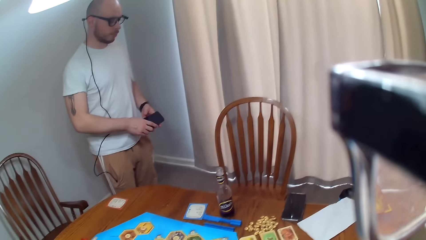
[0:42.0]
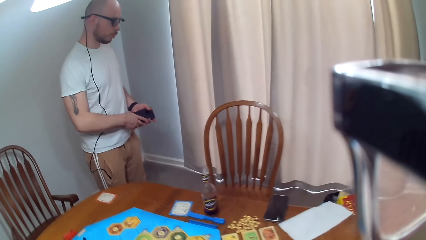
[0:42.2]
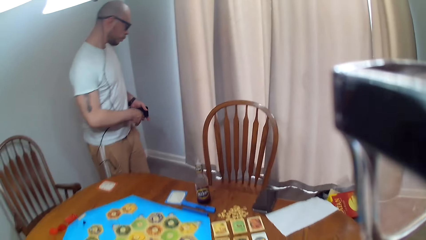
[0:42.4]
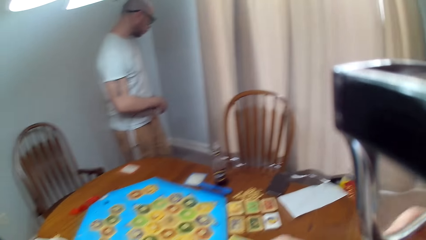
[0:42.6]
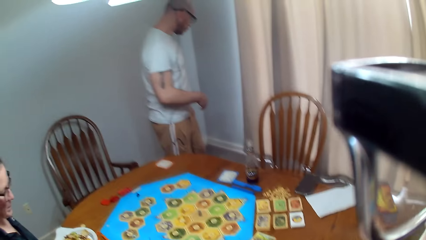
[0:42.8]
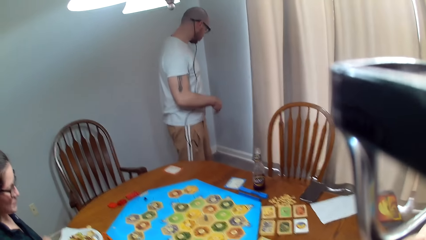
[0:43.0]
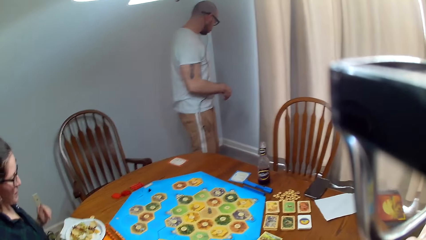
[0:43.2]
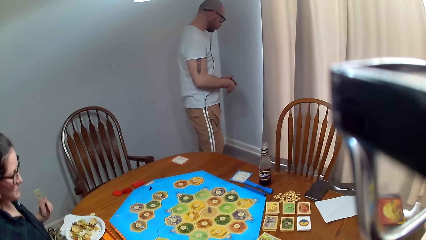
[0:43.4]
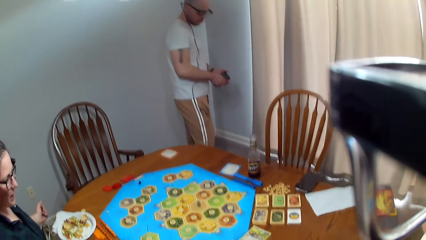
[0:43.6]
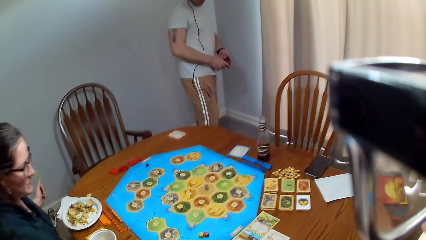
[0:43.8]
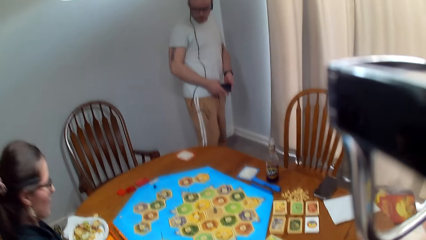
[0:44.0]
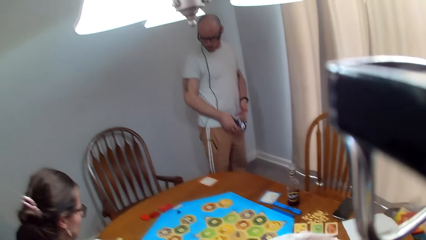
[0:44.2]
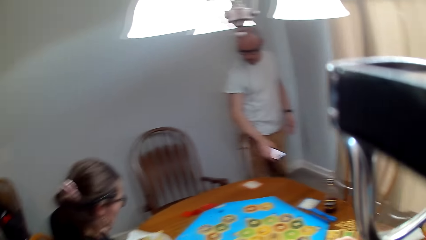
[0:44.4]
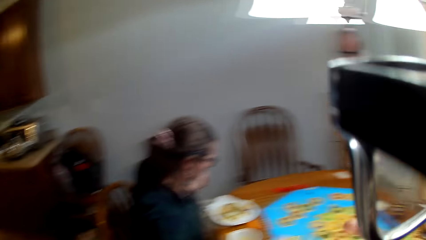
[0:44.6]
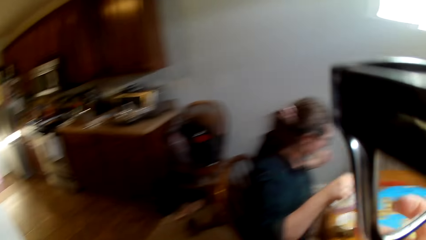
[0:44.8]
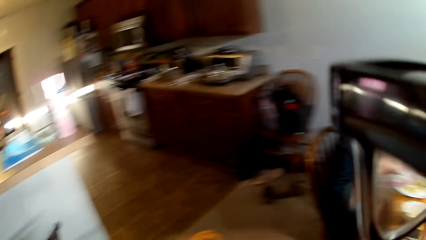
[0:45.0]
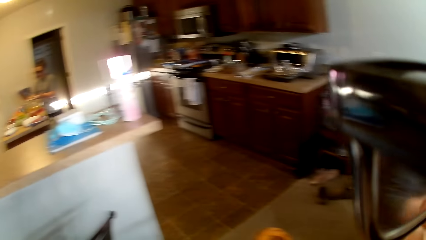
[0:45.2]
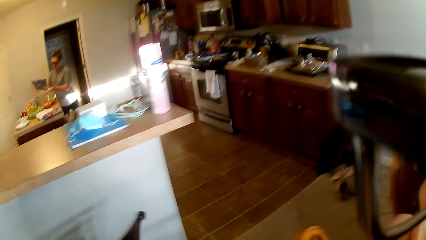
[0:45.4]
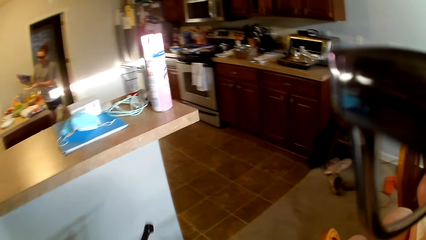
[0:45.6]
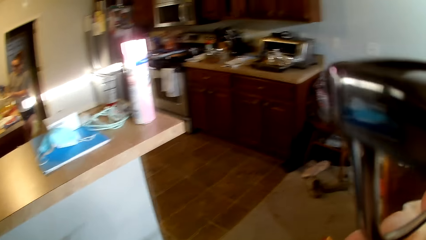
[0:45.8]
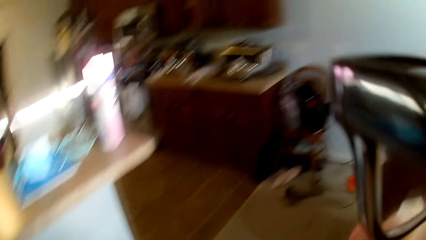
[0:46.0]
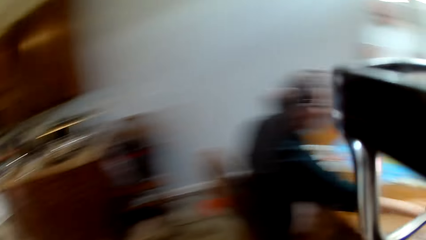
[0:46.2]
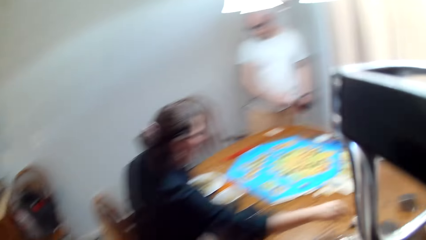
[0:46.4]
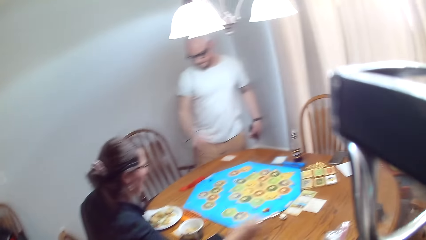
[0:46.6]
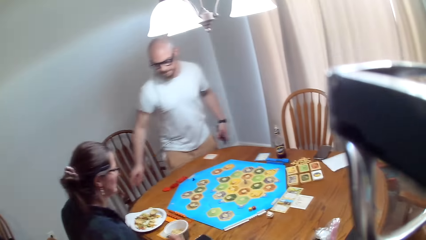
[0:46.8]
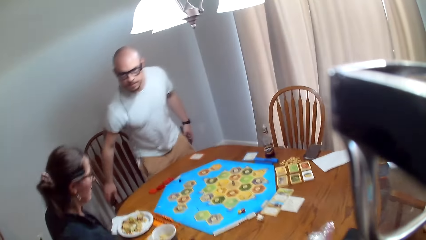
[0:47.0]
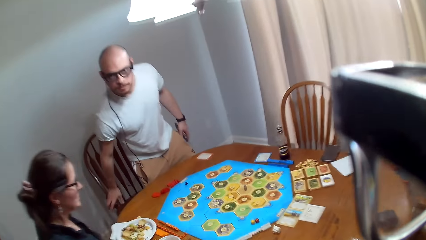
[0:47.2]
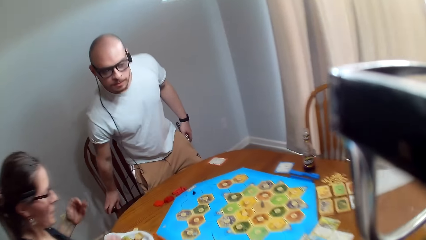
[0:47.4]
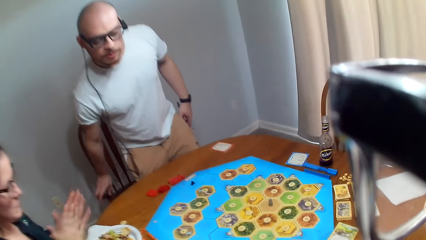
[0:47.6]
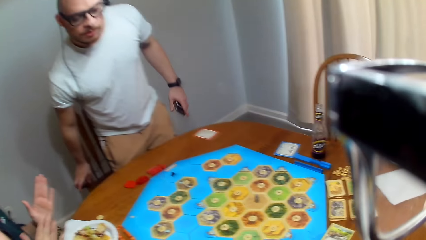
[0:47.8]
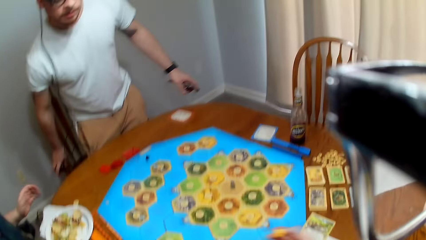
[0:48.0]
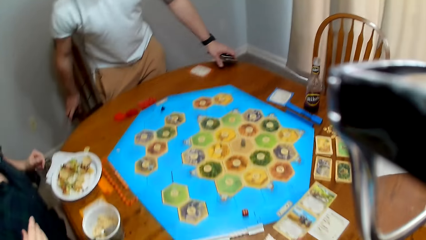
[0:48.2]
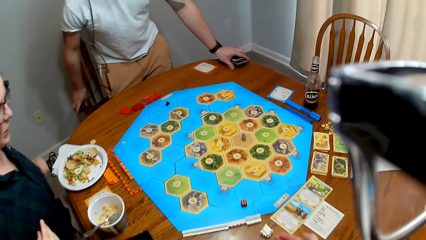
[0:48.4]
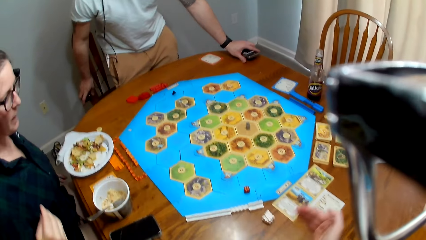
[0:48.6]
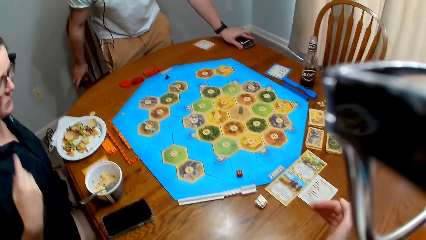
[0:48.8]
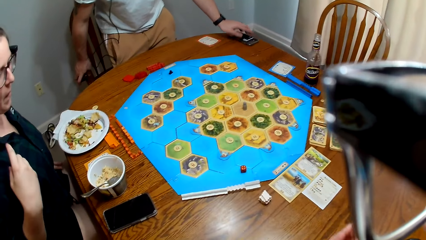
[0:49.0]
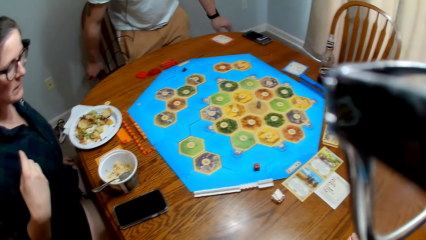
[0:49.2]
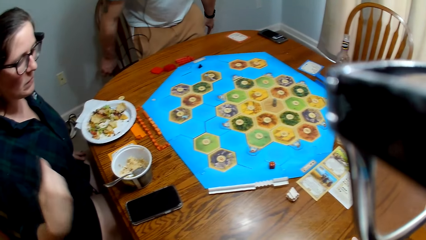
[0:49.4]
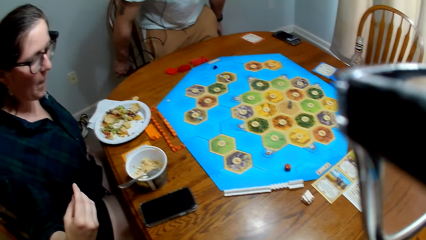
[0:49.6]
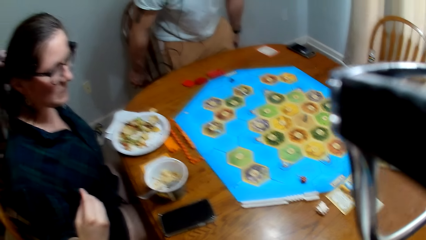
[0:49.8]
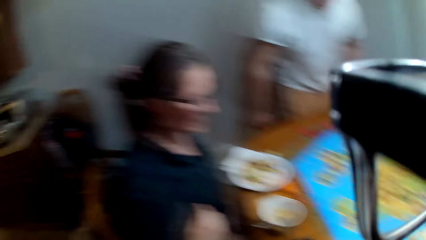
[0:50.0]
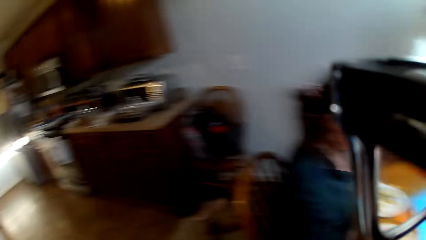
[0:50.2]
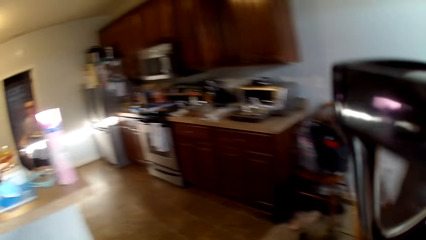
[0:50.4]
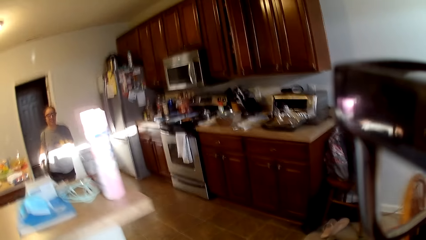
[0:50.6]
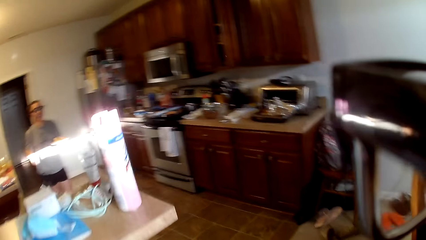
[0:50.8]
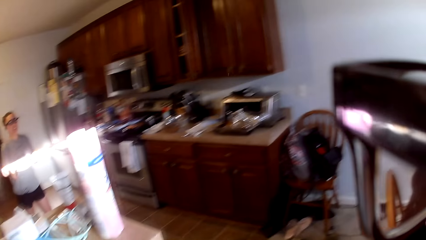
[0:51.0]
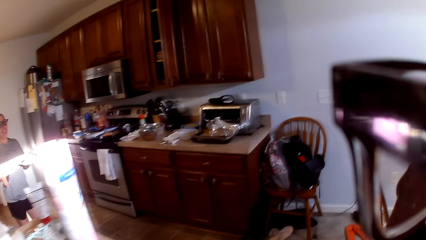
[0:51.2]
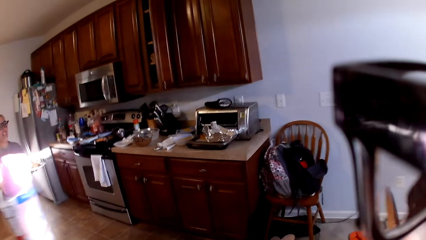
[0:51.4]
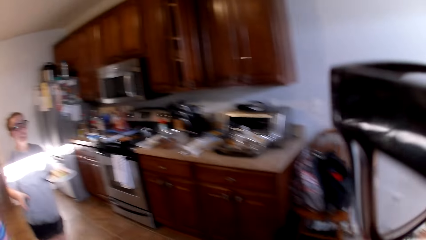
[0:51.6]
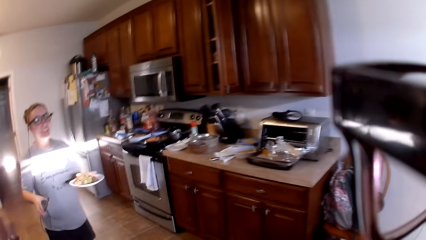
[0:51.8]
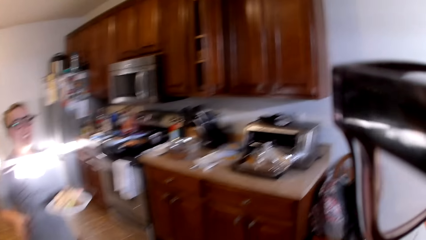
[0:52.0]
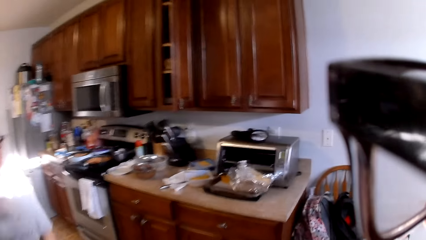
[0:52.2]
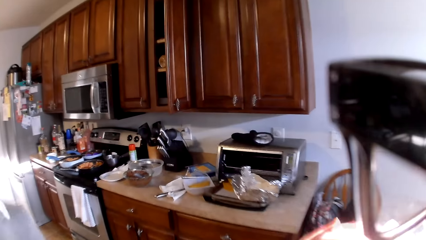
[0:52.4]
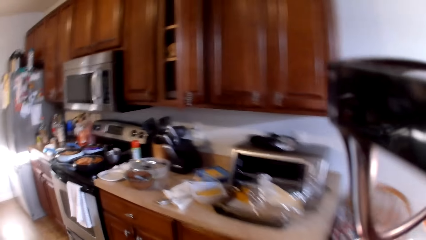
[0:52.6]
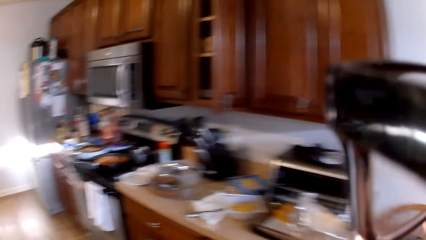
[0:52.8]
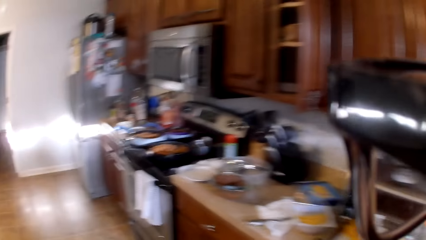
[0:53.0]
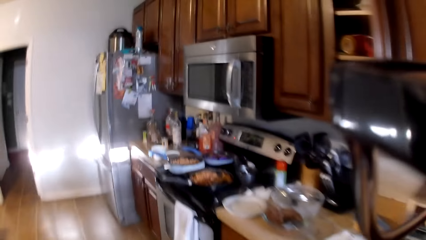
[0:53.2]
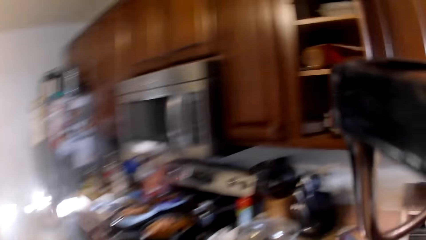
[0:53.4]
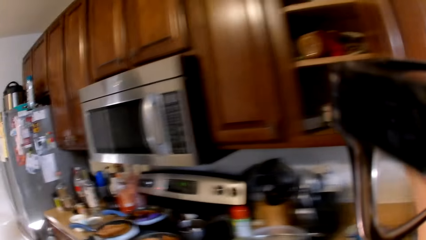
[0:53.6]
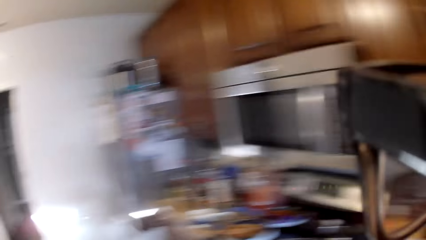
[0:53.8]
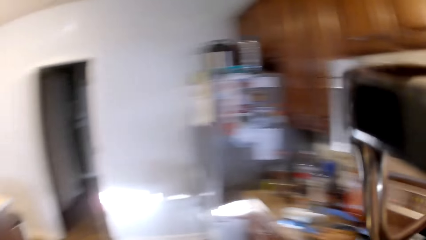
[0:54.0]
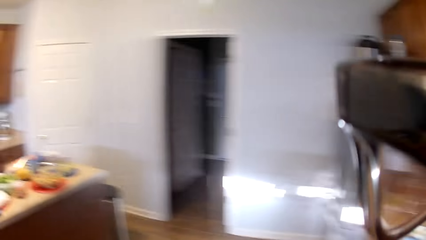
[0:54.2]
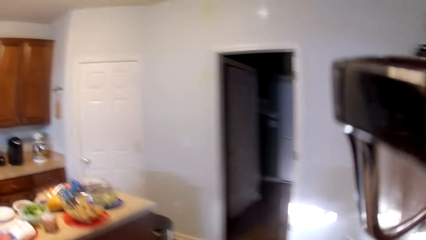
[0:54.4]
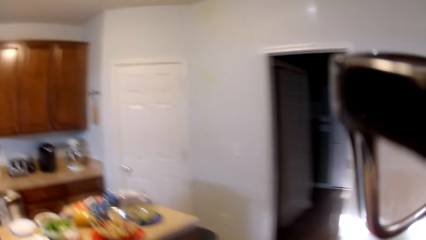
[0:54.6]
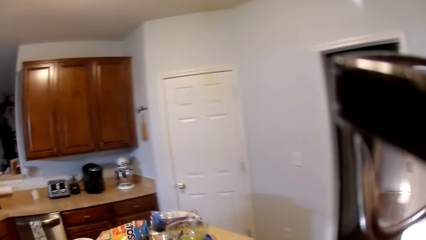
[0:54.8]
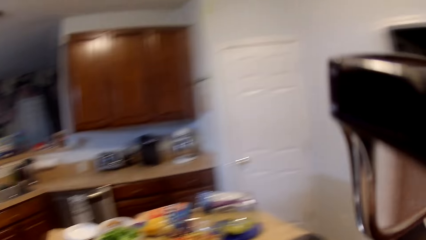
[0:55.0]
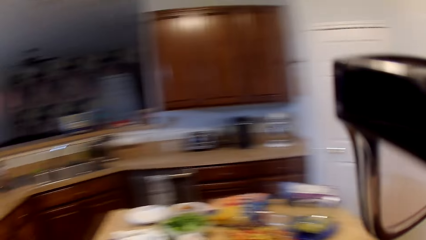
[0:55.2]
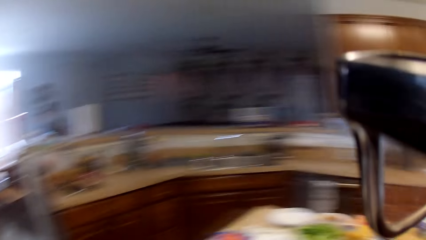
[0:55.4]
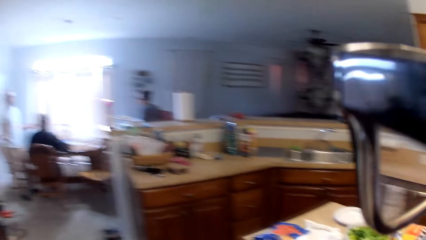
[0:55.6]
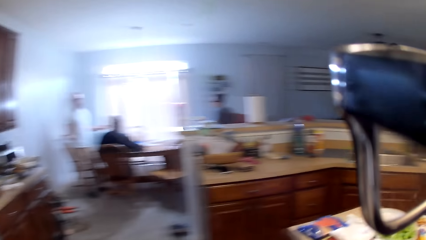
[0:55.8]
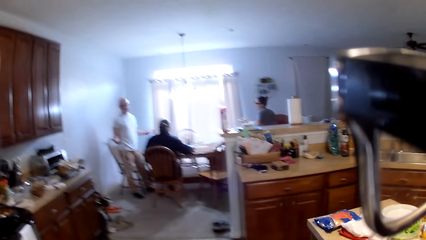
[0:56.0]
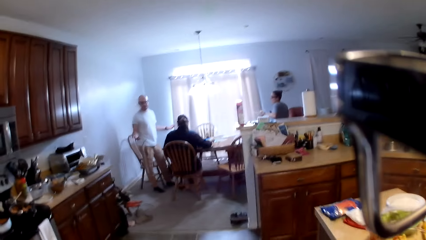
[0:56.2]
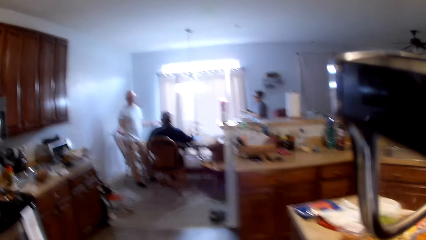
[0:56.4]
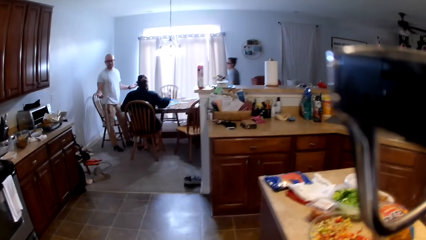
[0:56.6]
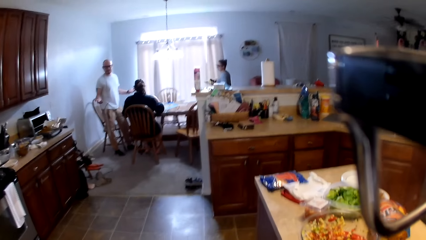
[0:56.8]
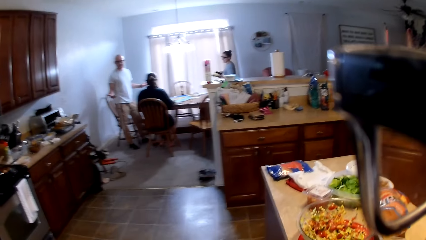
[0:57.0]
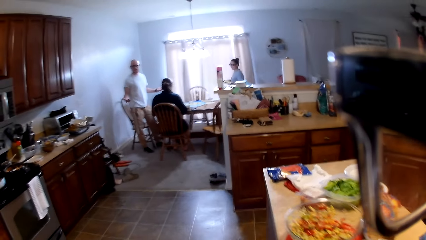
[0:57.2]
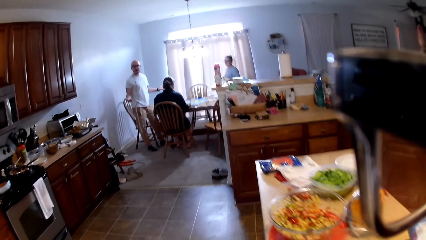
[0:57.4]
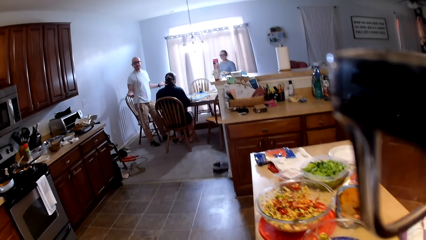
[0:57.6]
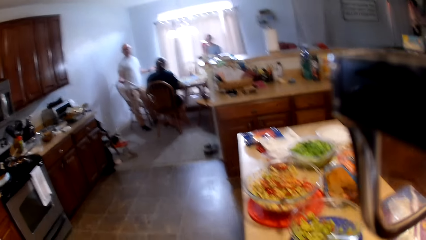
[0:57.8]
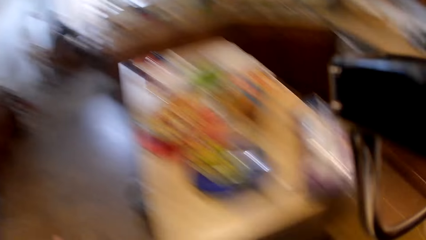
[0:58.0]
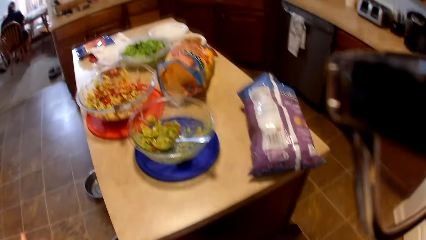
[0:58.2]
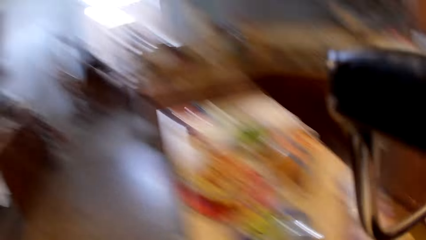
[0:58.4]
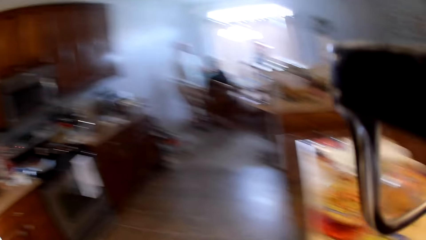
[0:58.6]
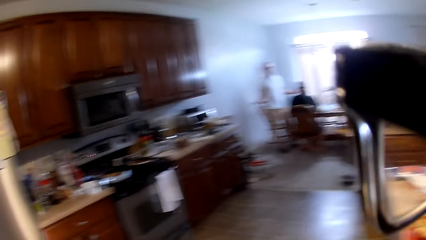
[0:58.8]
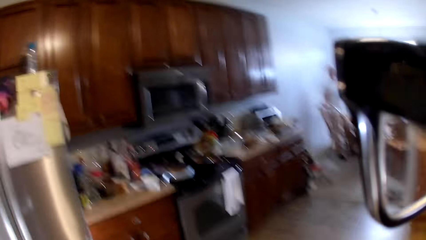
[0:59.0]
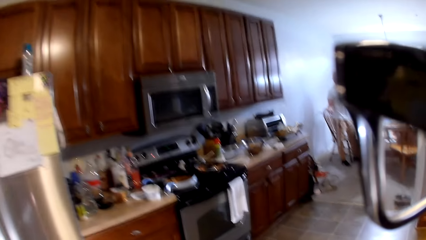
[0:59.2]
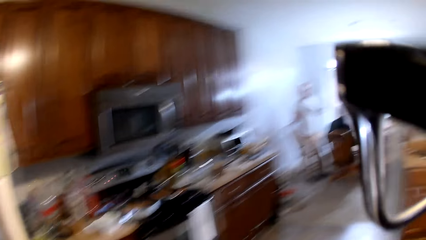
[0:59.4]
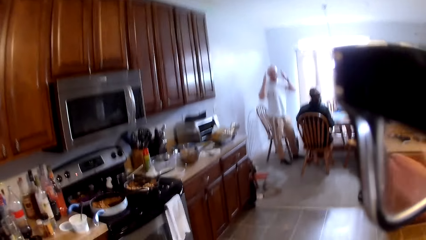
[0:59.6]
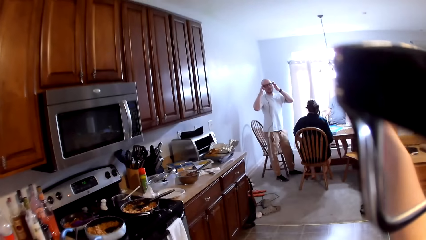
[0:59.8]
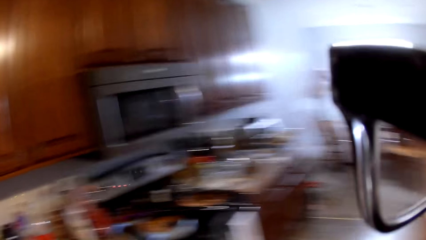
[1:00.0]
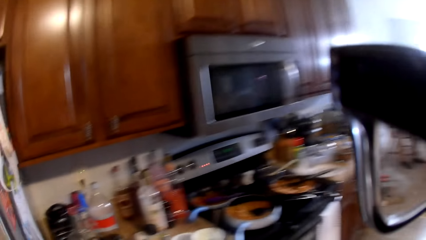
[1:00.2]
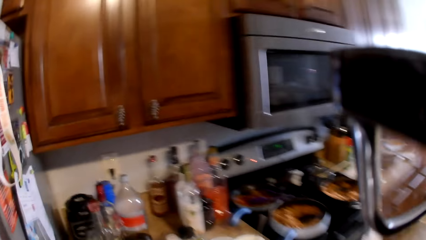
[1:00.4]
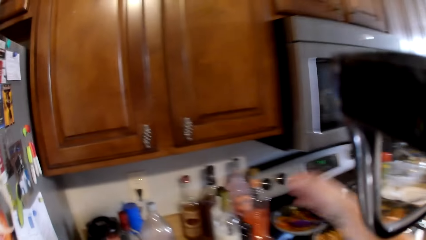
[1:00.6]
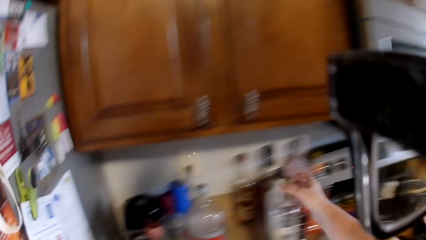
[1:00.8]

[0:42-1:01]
The camera wearer talks to a woman. A man places his phone on the table. The camera wearer turns around. They make a remark. Another woman holds a plate in the kitchen. The camera wearer turns around. They speak to the man and the first woman. The man takes a seat and puts the phone on the table. The camera wearer speaks. They walk into the kitchen. The other woman carries the plate. The camera wearer speaks to the man. The man talks to the camera wearer. The camera wearer moves around the kitchen.
